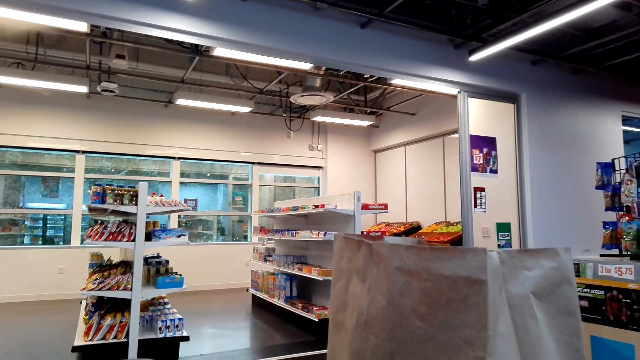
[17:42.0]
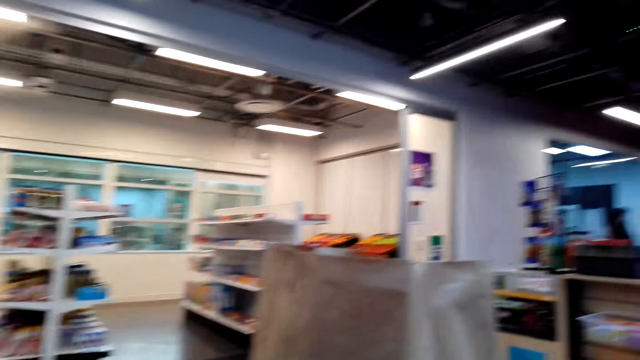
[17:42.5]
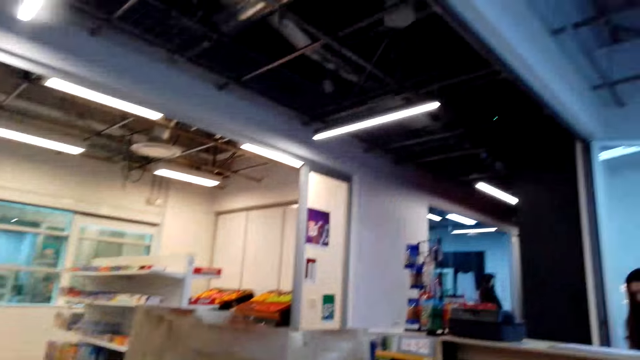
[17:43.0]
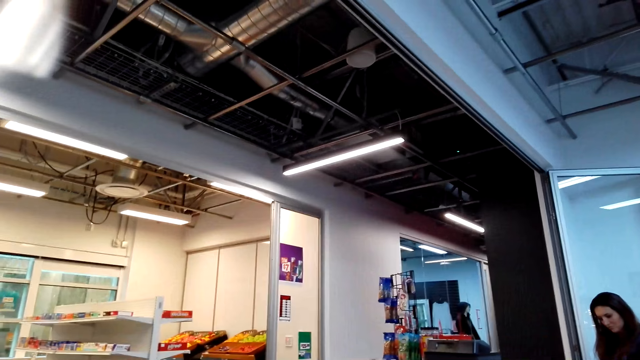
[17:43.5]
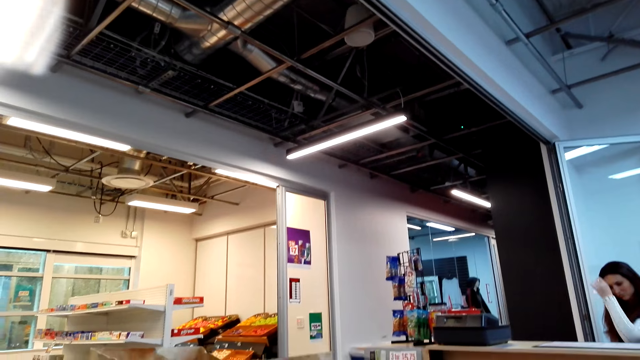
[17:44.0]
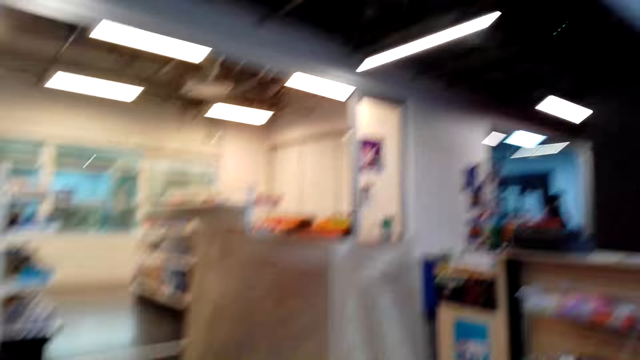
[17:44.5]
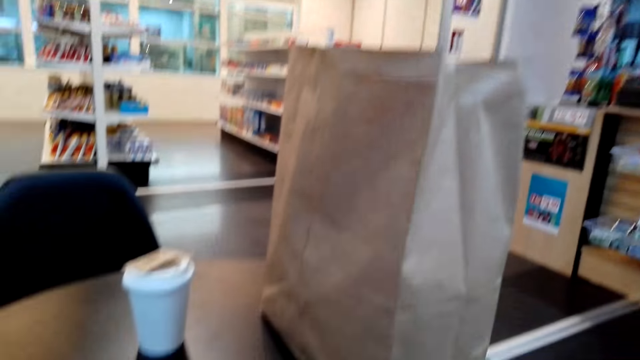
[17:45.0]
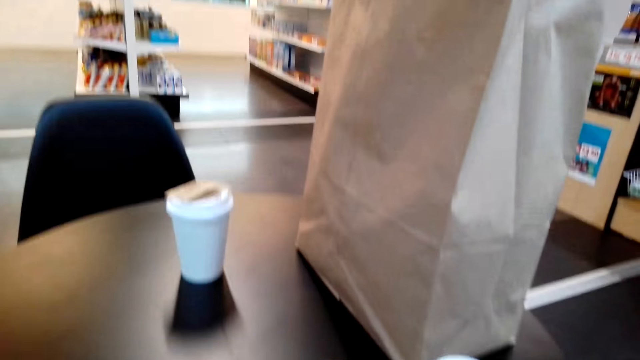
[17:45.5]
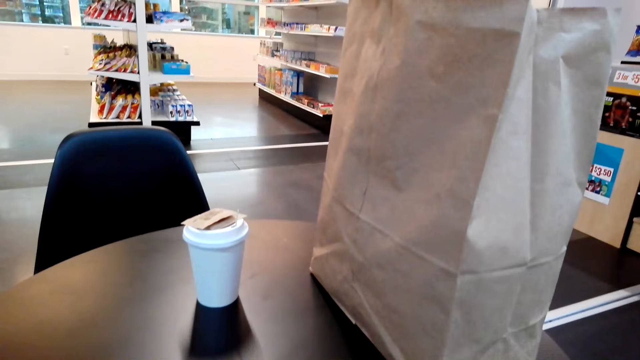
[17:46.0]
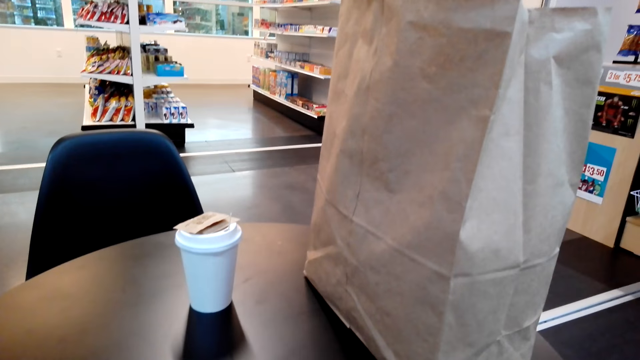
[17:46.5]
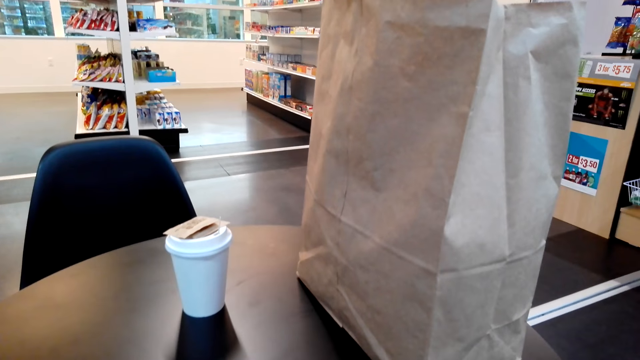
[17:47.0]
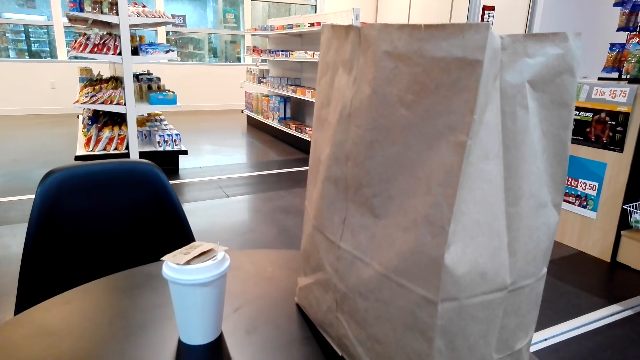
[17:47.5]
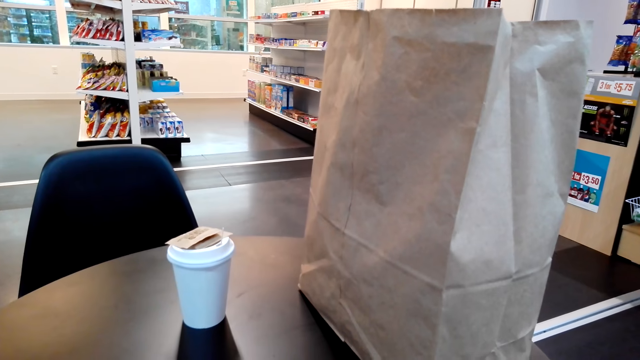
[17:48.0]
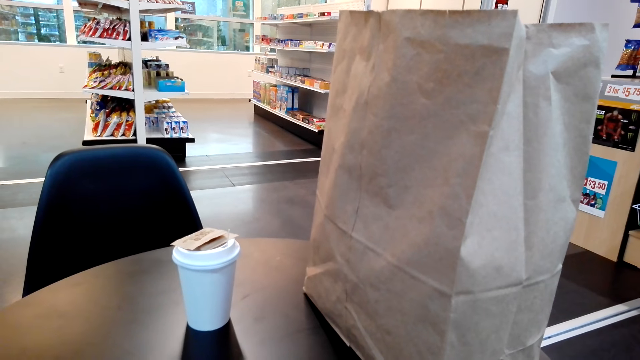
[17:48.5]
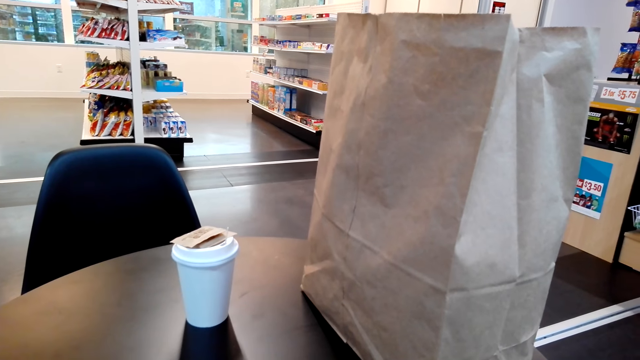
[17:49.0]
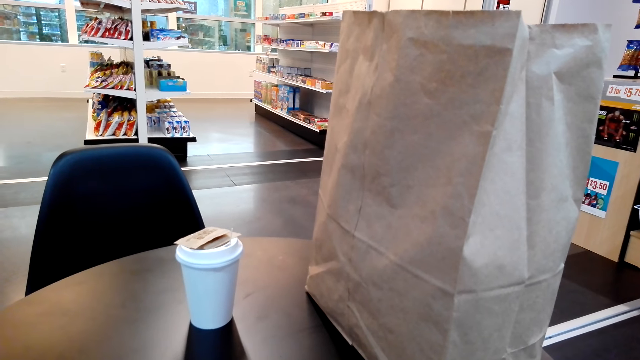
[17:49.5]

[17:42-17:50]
The camera wearer looks at a cashier.

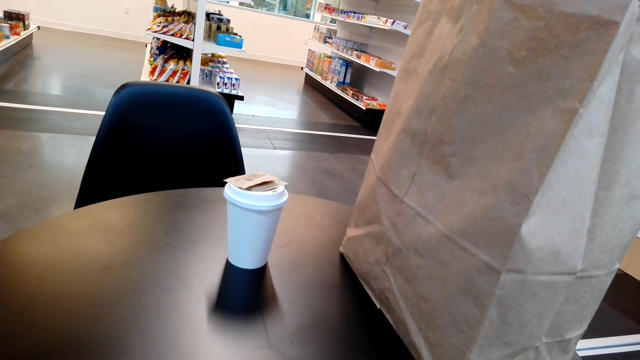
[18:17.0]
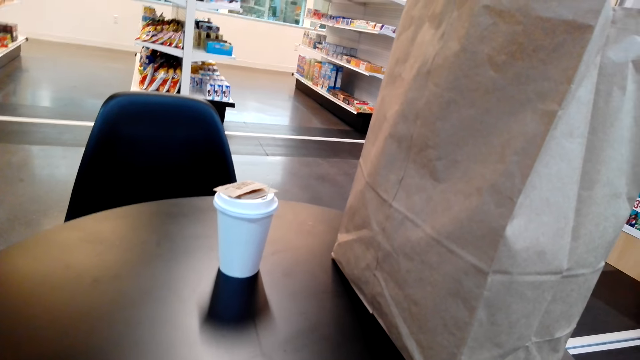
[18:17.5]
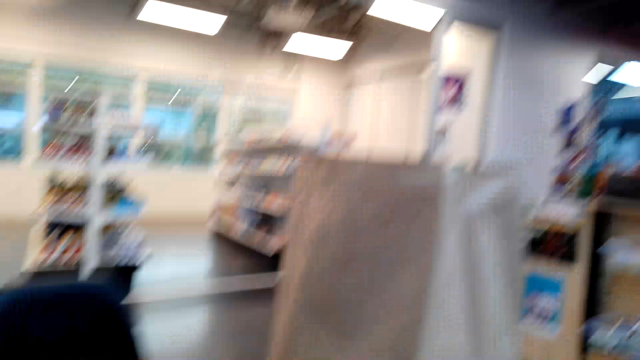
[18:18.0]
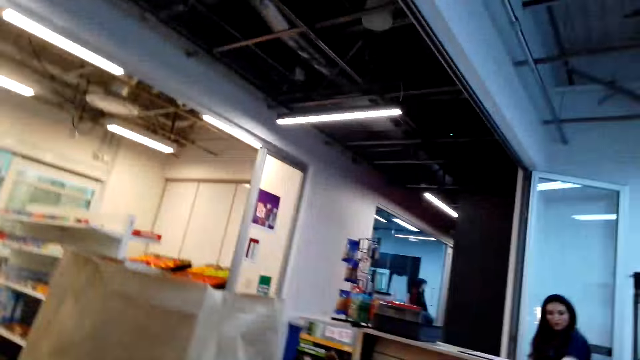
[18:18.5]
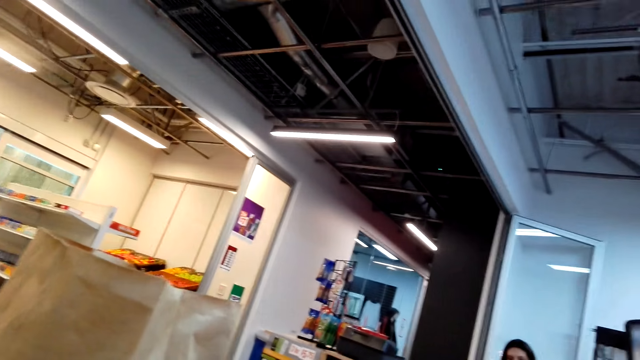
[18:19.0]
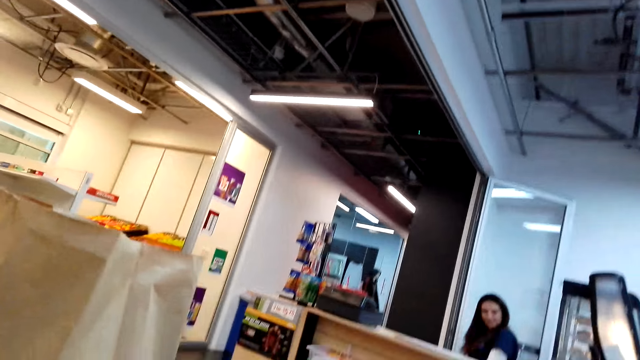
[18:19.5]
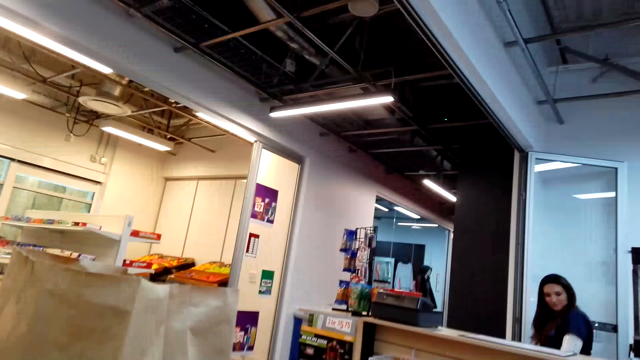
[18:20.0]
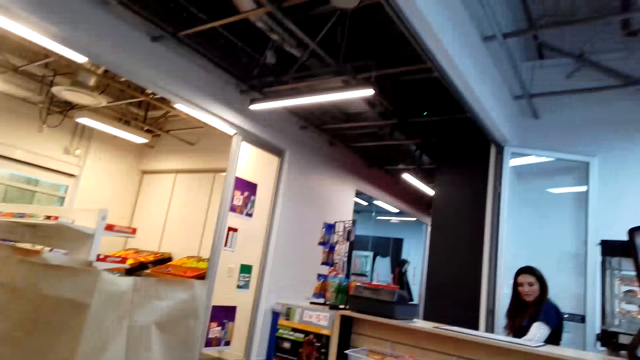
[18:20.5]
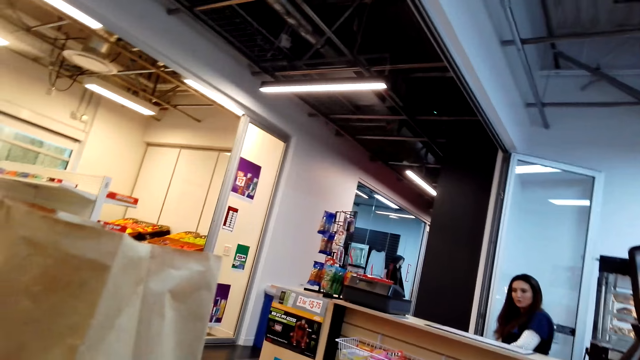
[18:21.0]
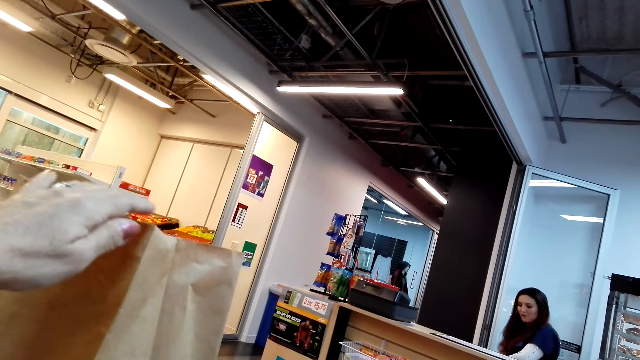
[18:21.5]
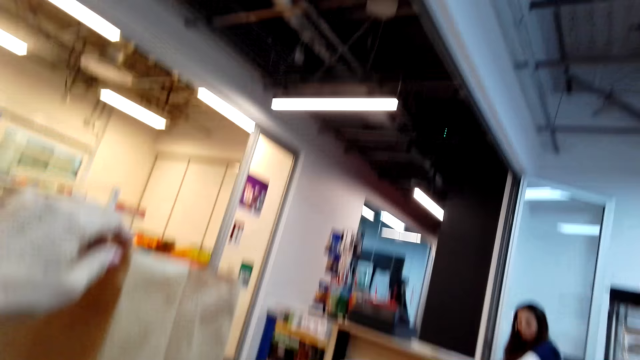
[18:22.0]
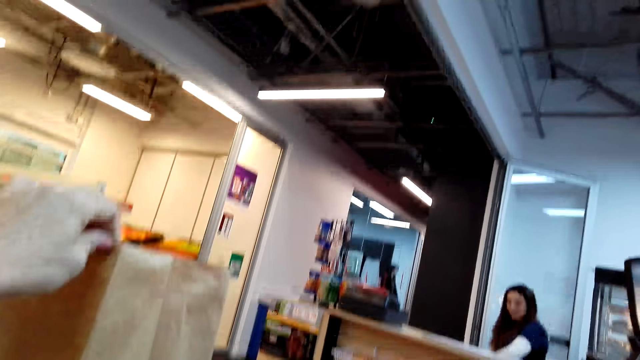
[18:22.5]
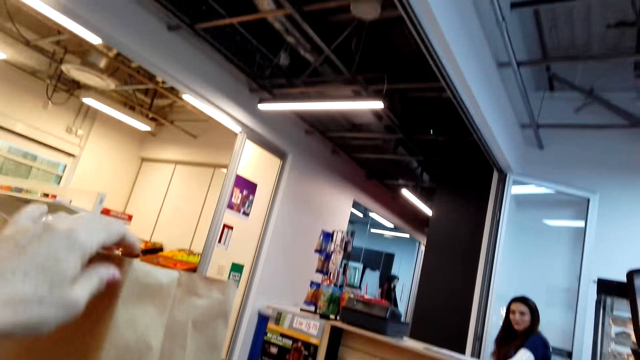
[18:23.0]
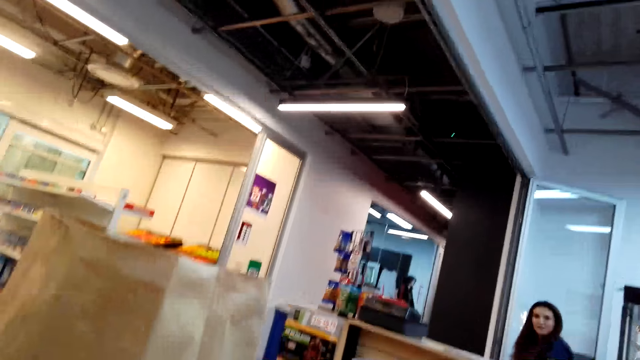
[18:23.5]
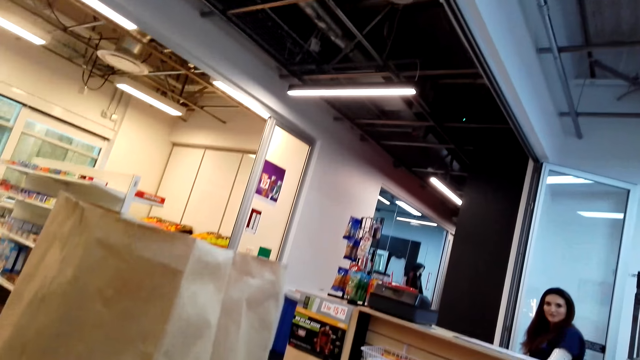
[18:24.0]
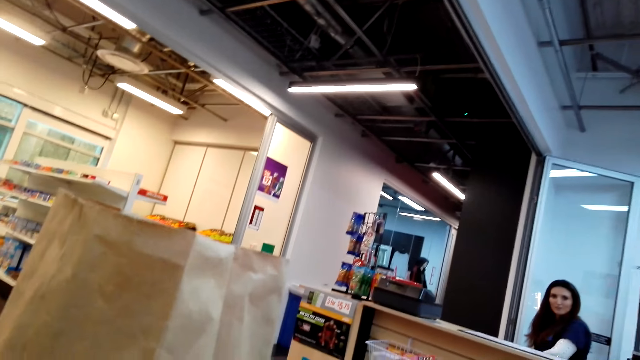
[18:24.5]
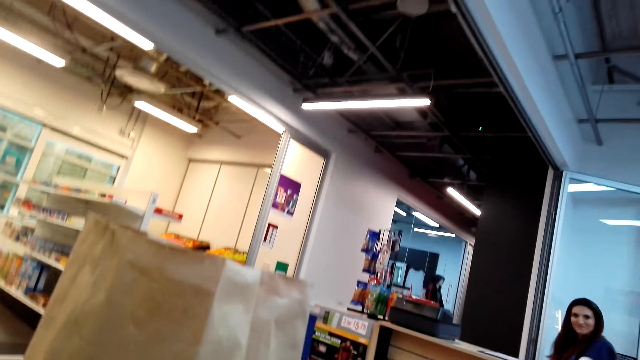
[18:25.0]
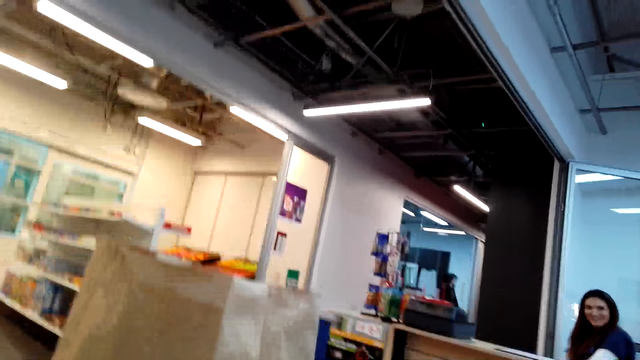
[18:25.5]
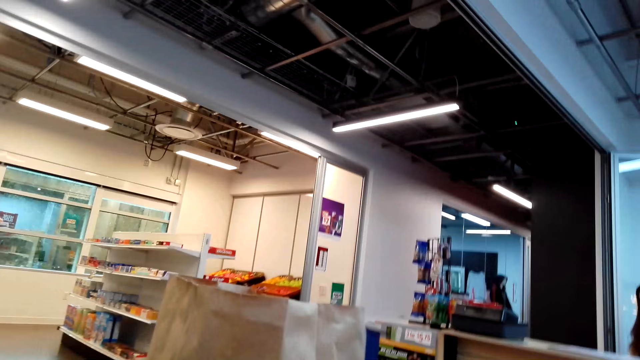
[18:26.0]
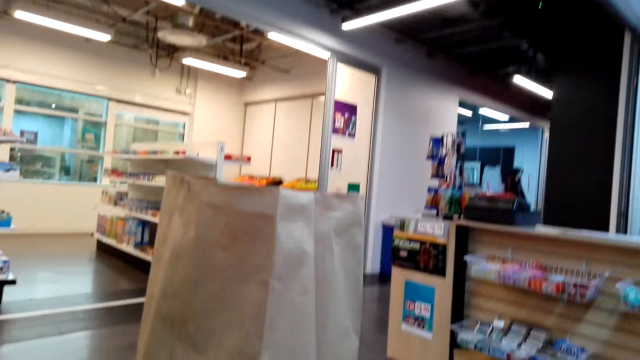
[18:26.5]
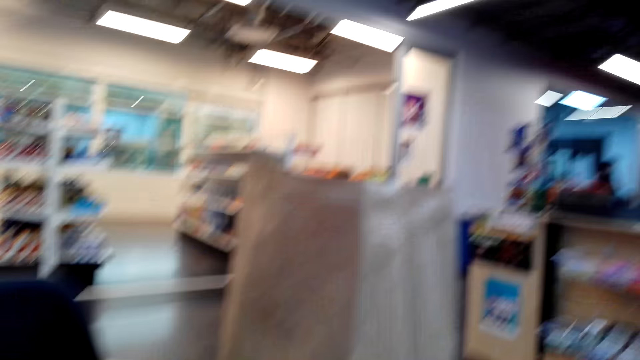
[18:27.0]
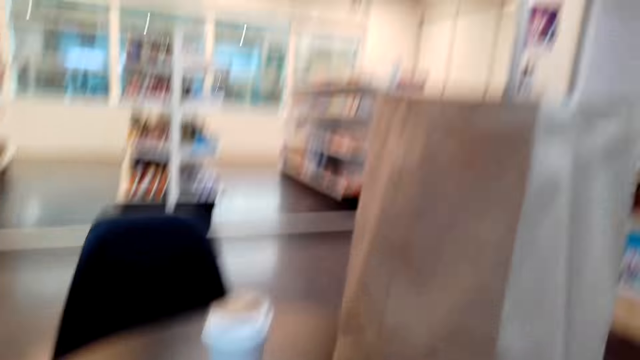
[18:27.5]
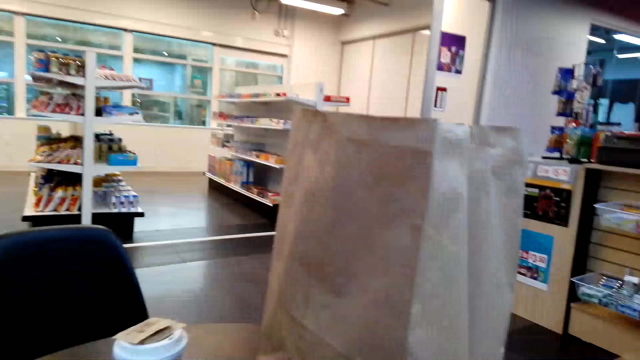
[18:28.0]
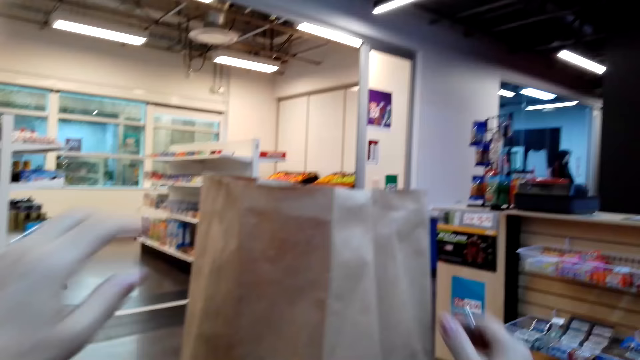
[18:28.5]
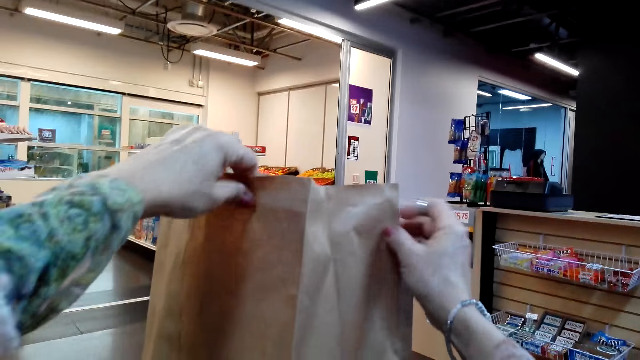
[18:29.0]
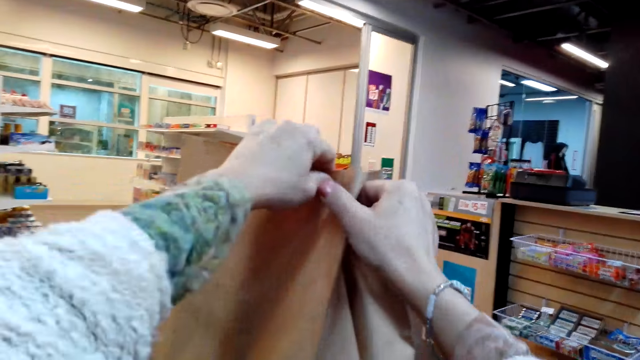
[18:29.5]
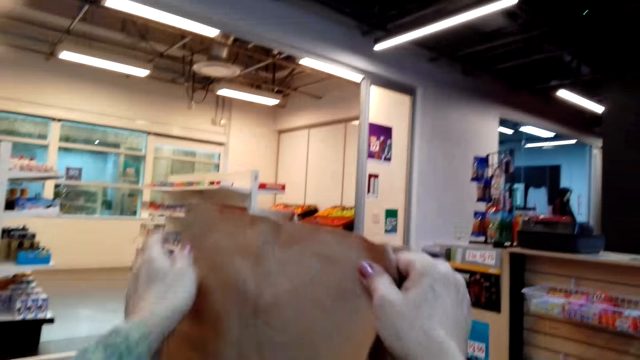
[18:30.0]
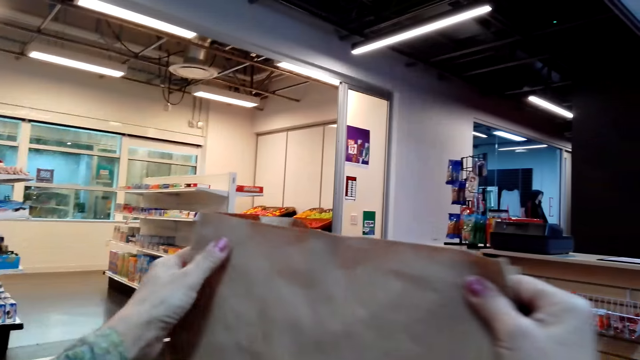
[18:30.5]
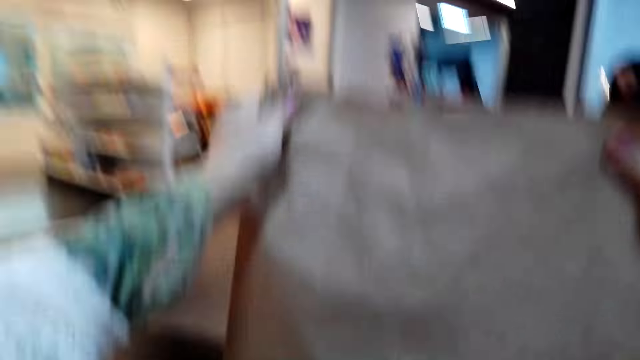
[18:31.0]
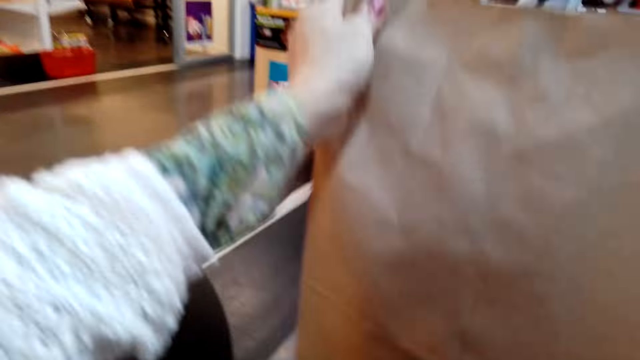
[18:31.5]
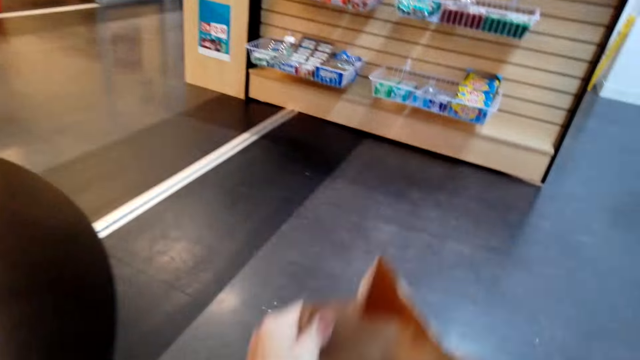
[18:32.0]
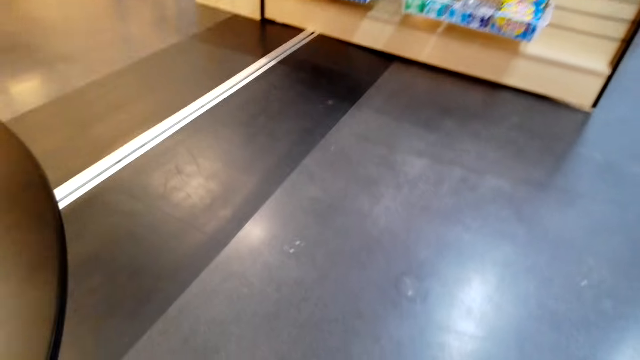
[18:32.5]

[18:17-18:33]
A woman talks to the camera wearer. The camera wearer holds the shopping bag. They take the goods from the counter. They place the shopping bag on the floor.
